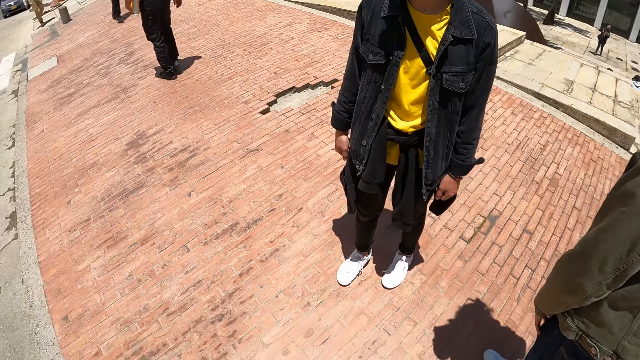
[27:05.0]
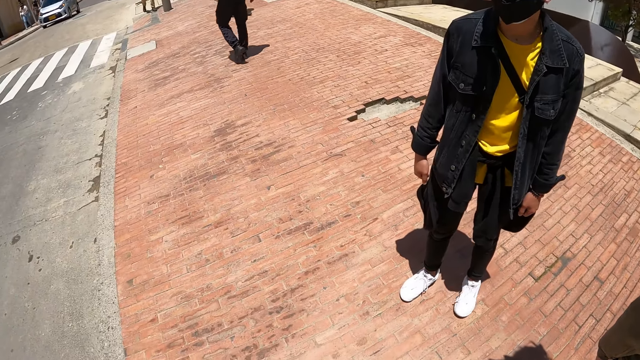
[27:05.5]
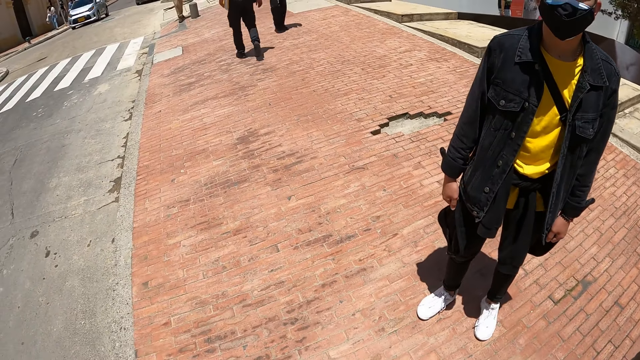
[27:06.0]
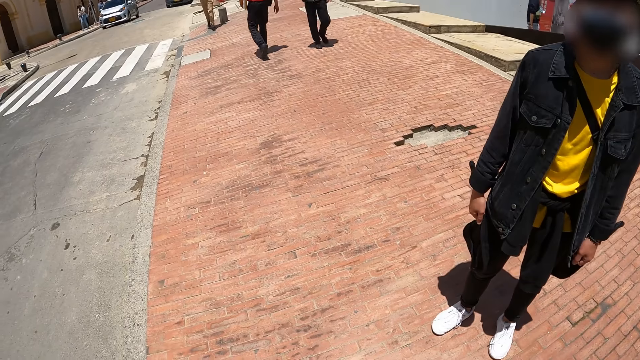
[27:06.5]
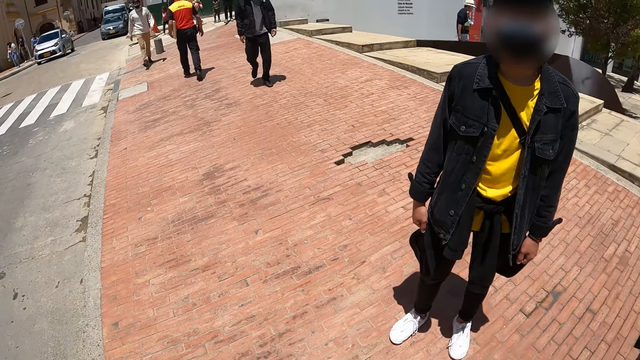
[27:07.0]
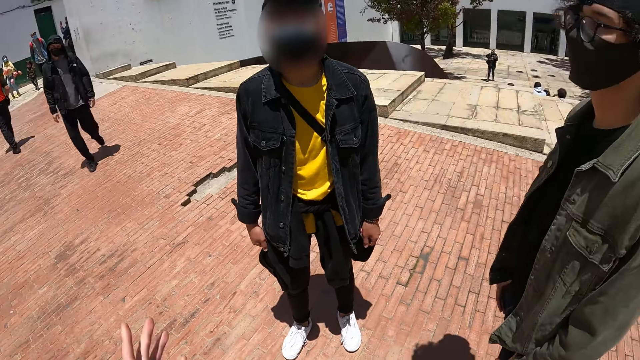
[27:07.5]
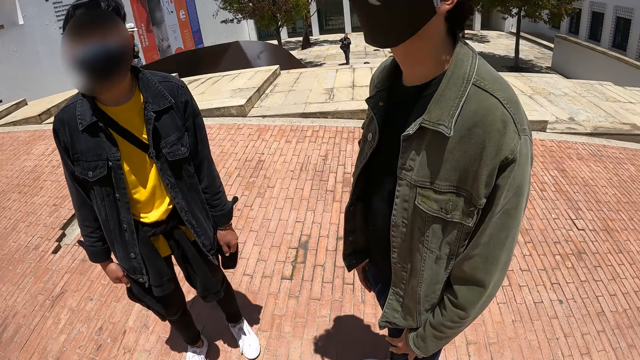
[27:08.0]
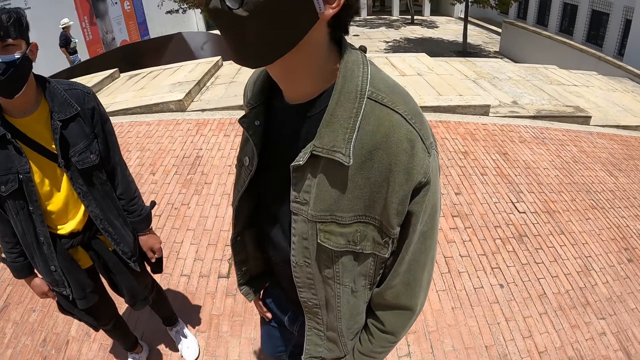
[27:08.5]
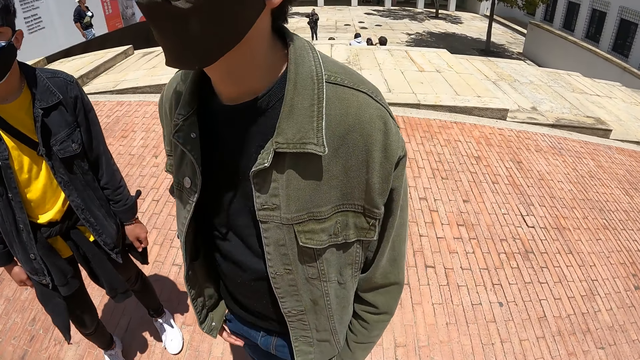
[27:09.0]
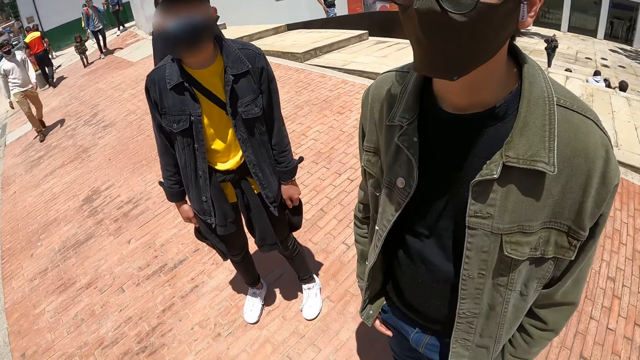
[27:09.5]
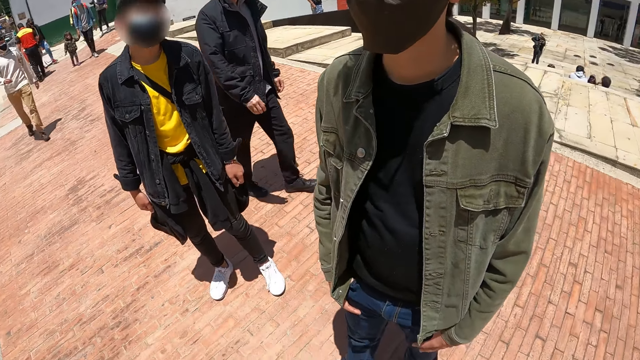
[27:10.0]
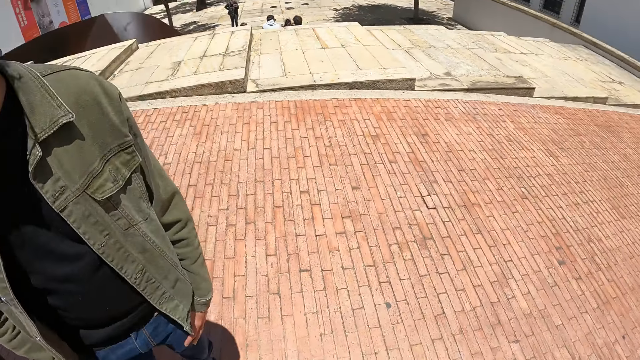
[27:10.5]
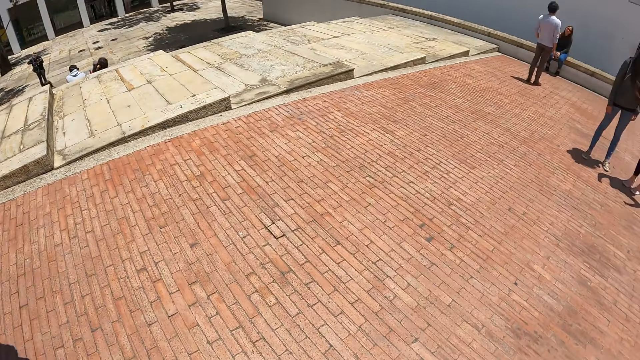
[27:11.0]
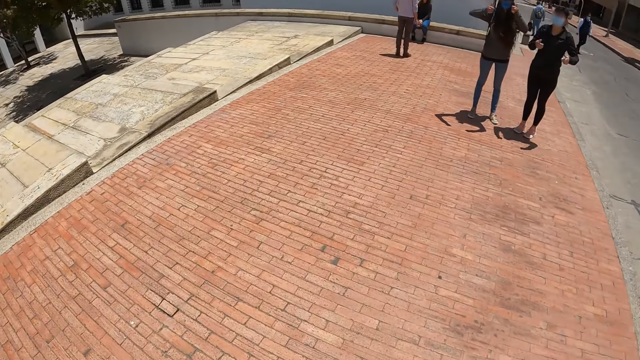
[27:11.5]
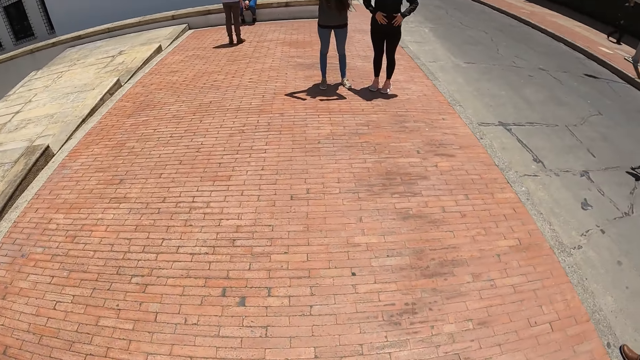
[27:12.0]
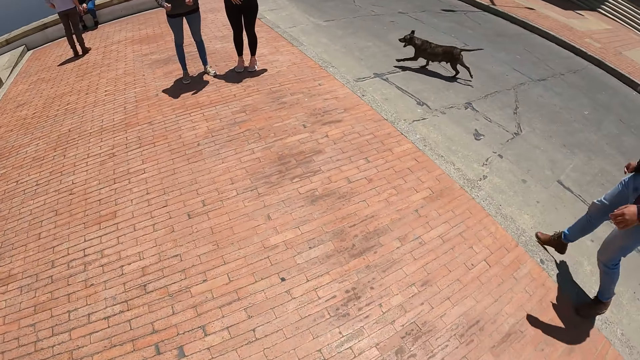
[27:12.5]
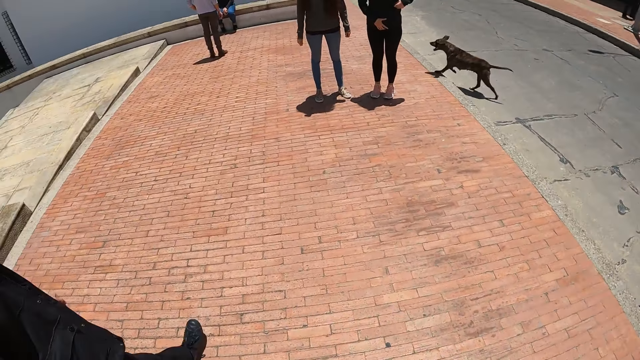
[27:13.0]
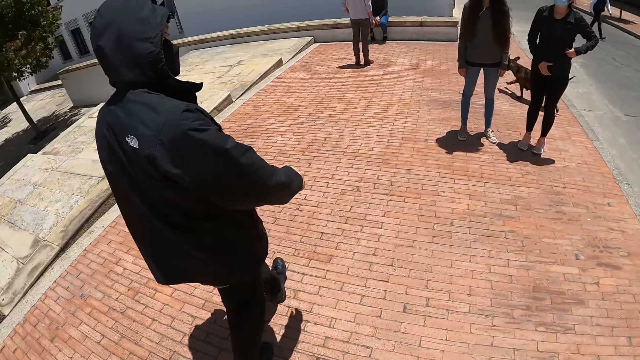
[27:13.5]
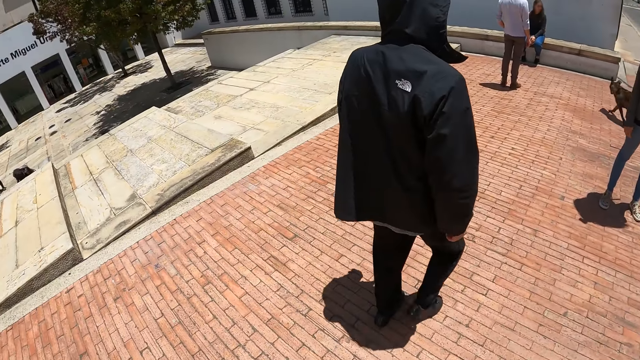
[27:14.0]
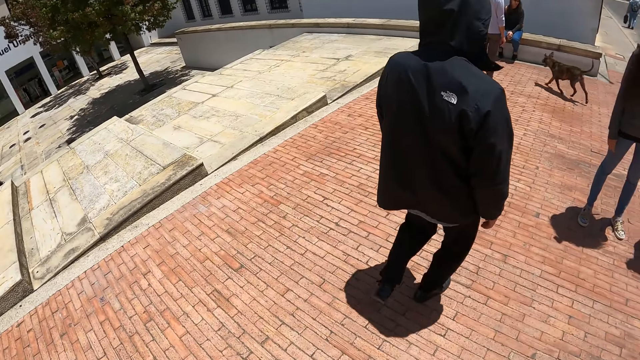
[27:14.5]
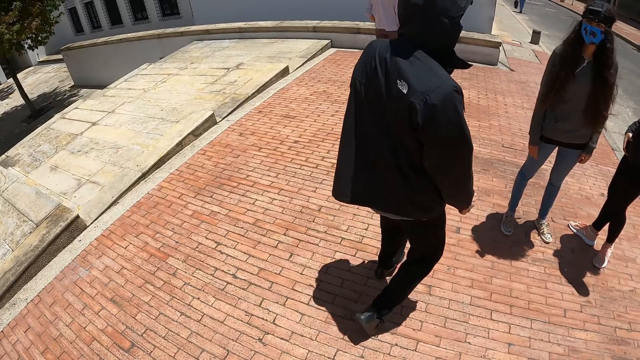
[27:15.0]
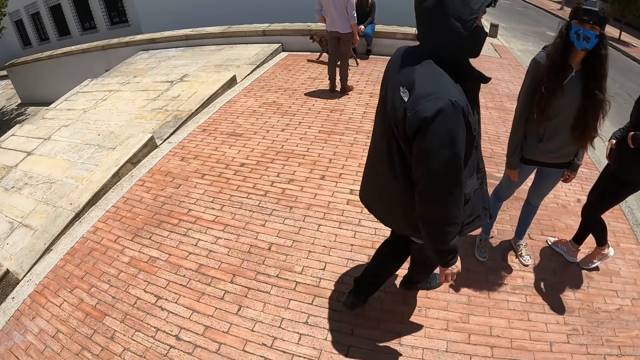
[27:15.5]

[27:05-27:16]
The camera wearer speaks. They turn around. They walk on the sidewalk.

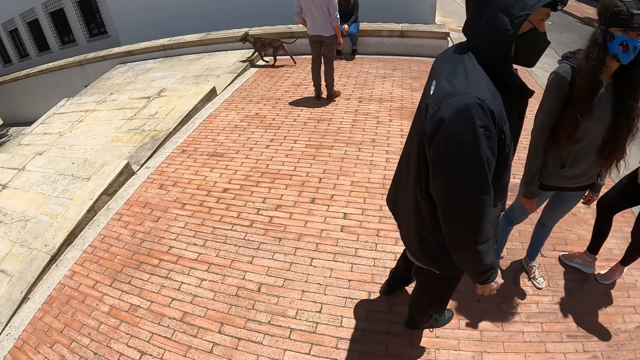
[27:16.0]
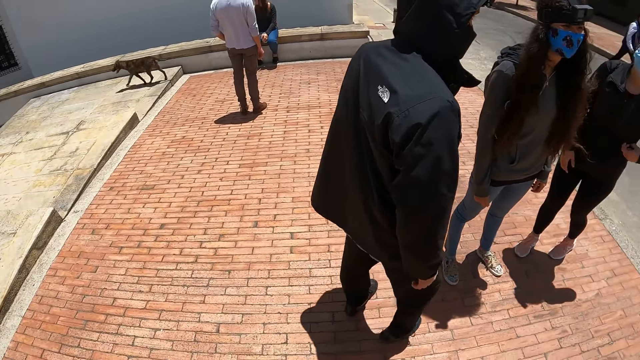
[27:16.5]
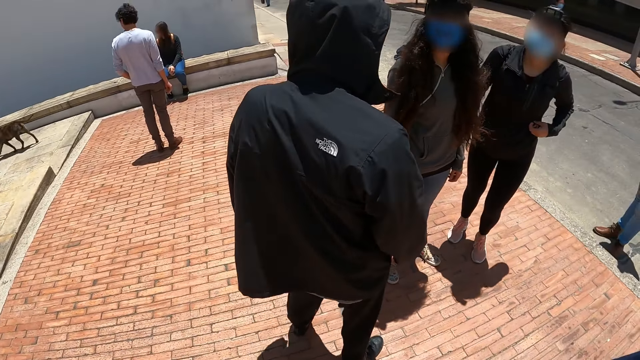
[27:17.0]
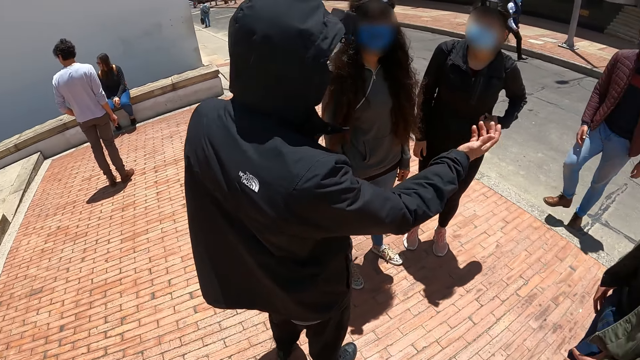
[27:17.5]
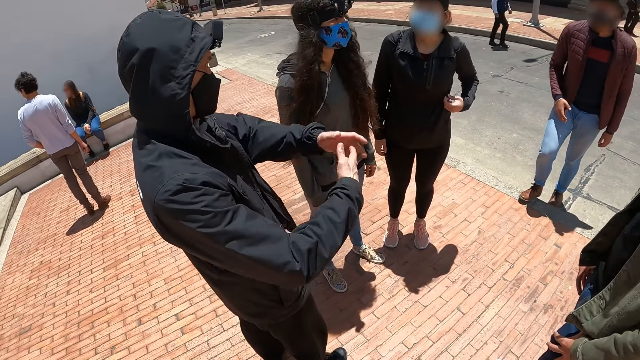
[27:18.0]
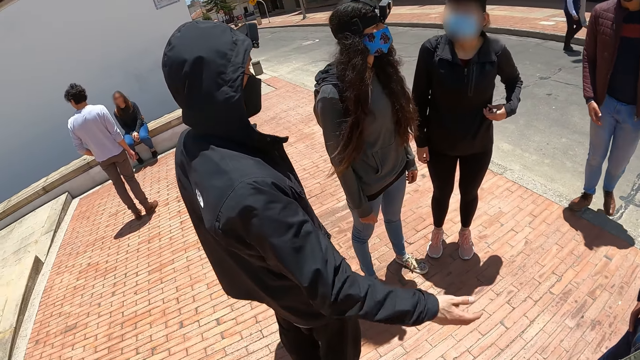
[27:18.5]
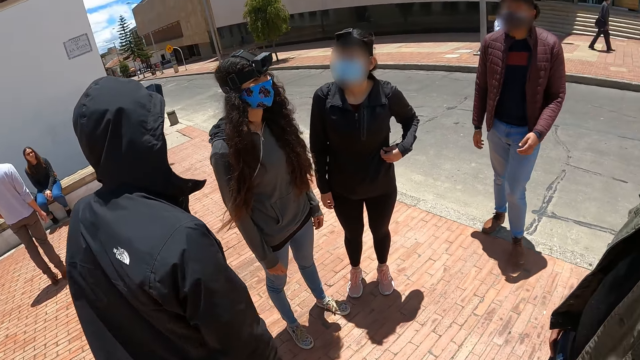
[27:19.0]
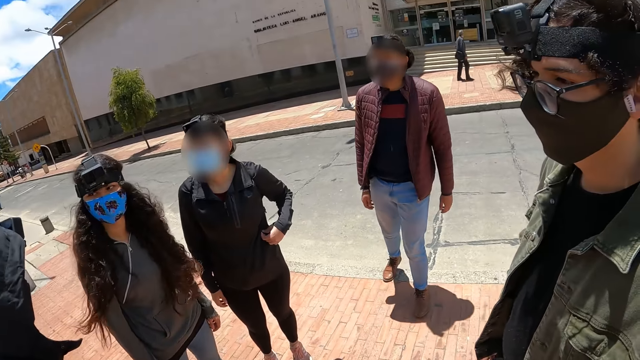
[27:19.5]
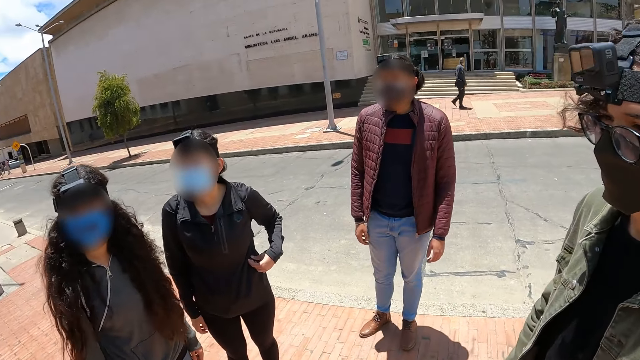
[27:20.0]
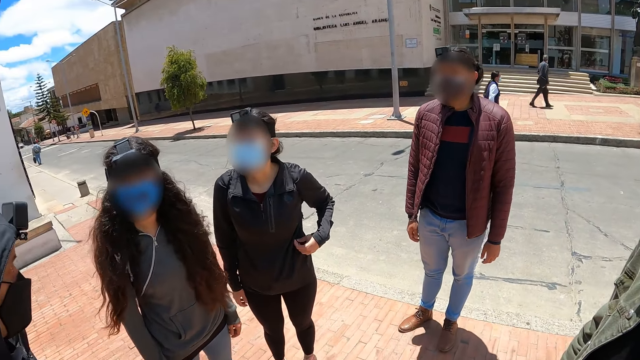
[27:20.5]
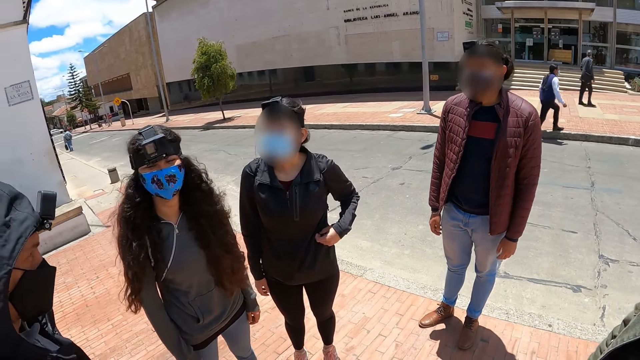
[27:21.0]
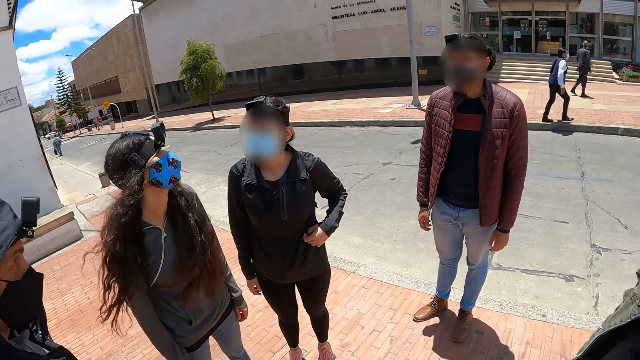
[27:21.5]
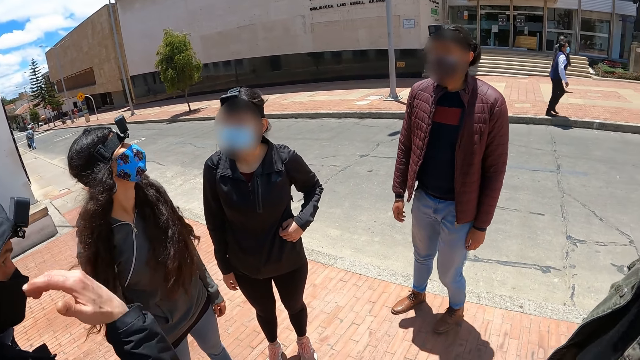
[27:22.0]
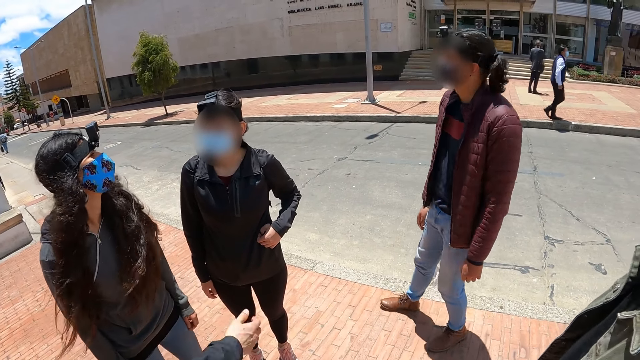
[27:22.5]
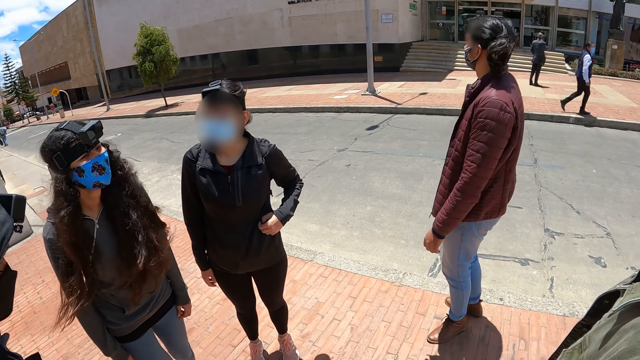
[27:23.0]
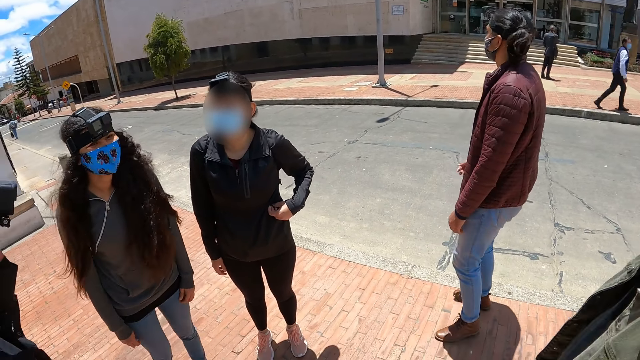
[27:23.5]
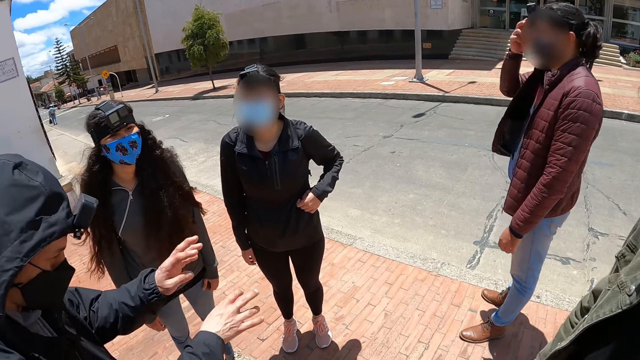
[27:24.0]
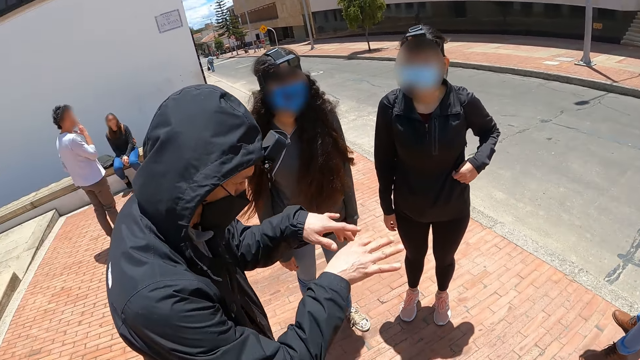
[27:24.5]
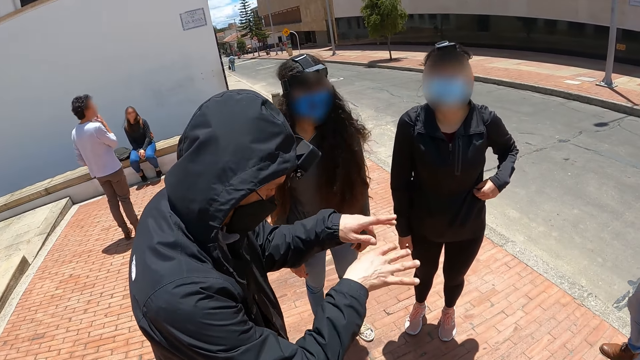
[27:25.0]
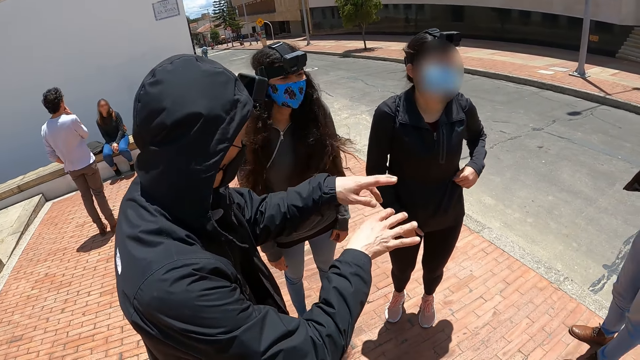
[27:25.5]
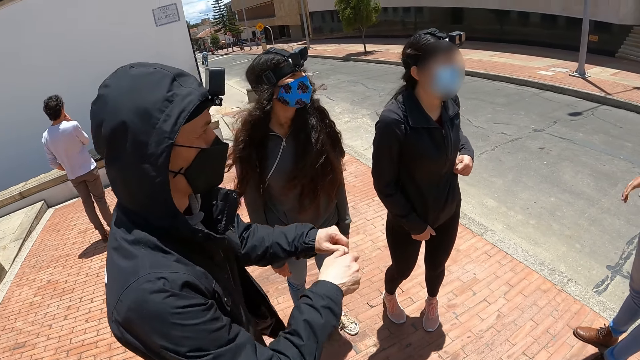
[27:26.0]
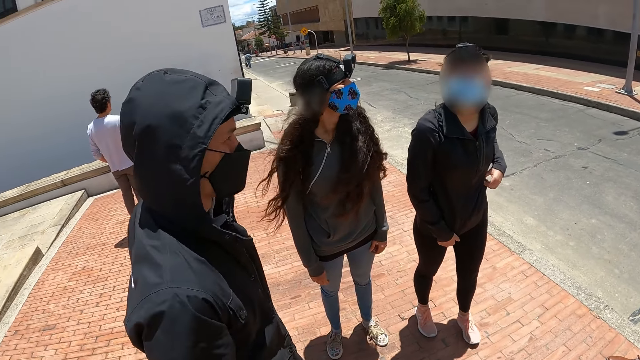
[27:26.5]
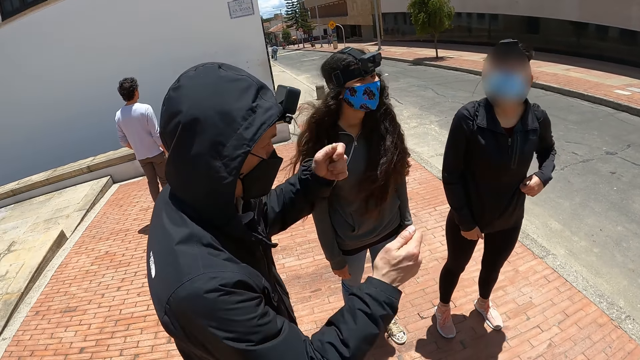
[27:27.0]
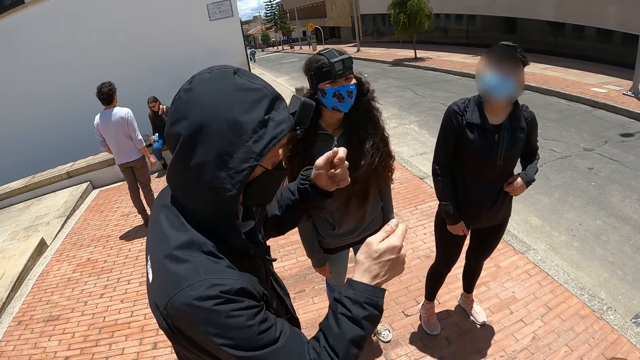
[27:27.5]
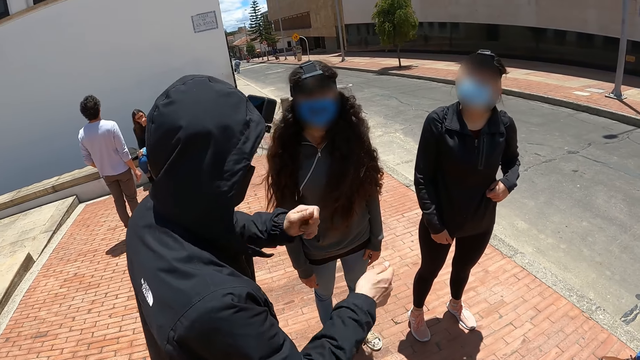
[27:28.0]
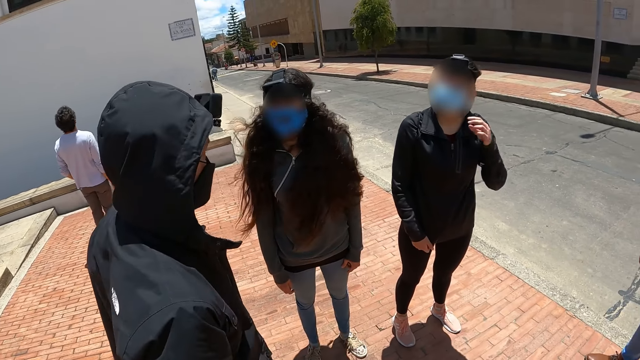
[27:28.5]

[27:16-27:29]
A man addresses the people. The man moves hands. The man gestures at the crowd.
